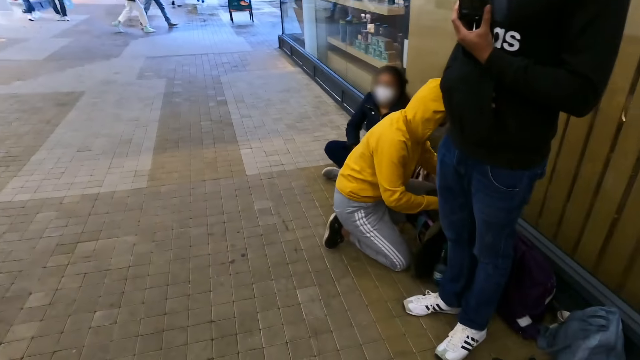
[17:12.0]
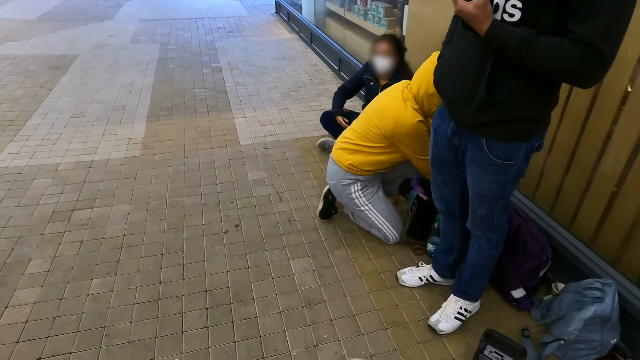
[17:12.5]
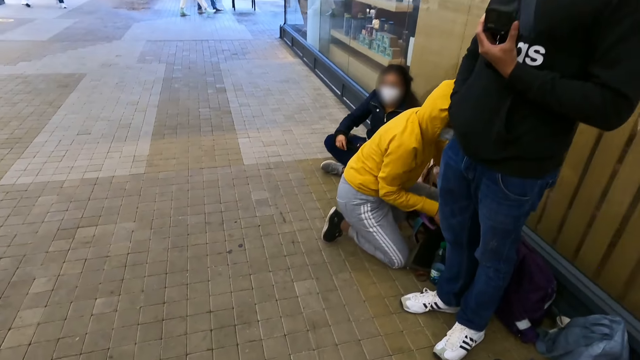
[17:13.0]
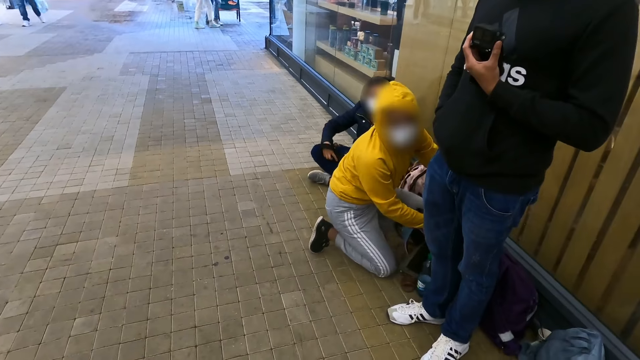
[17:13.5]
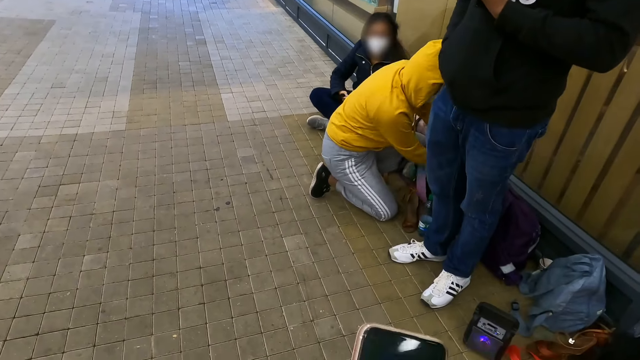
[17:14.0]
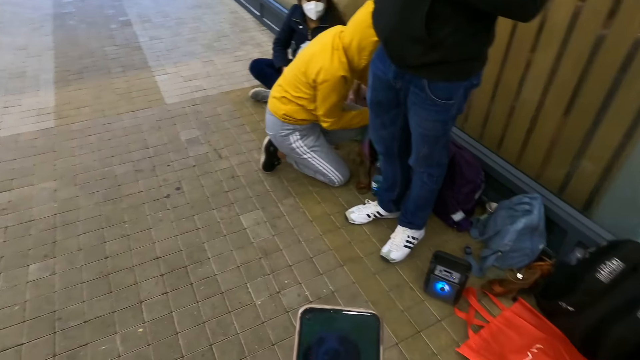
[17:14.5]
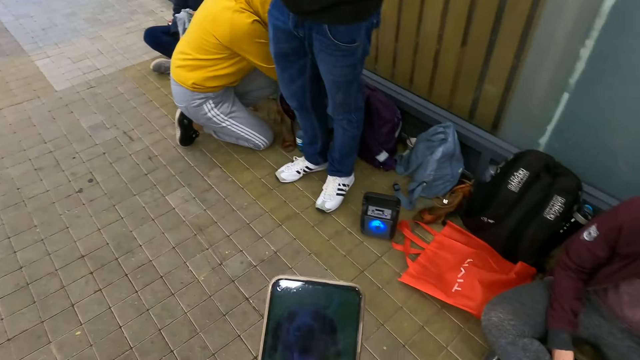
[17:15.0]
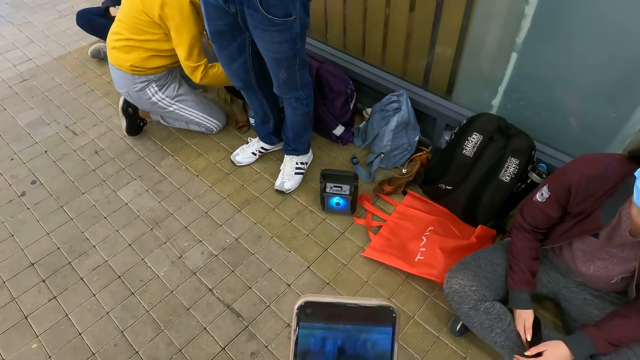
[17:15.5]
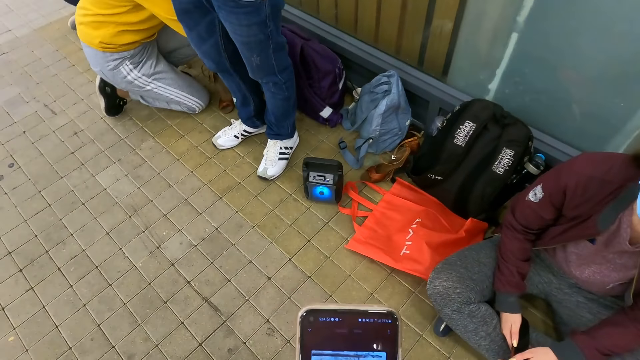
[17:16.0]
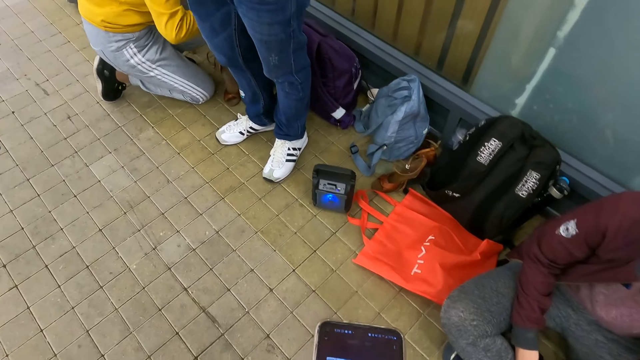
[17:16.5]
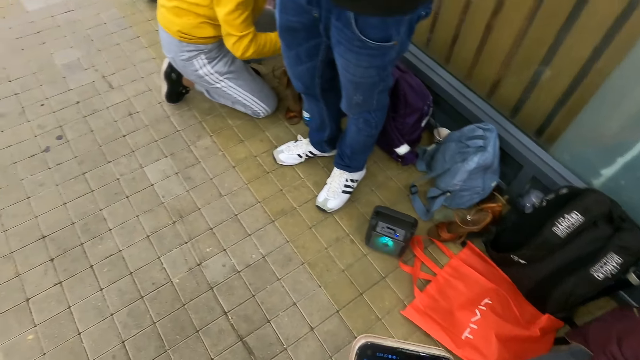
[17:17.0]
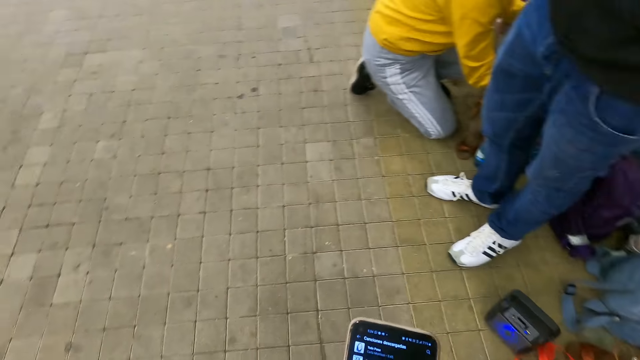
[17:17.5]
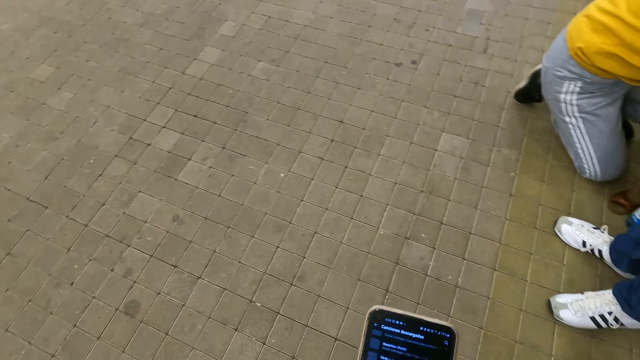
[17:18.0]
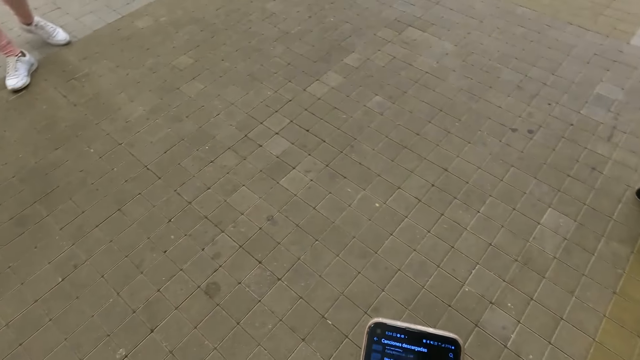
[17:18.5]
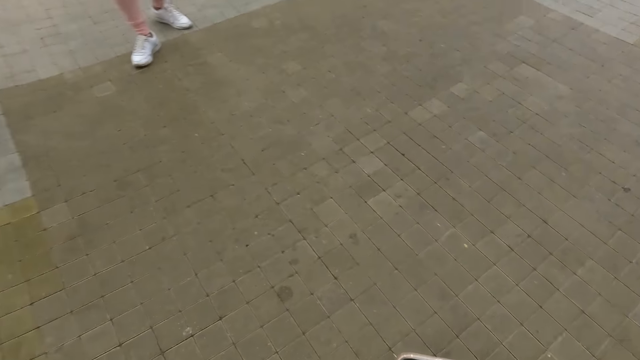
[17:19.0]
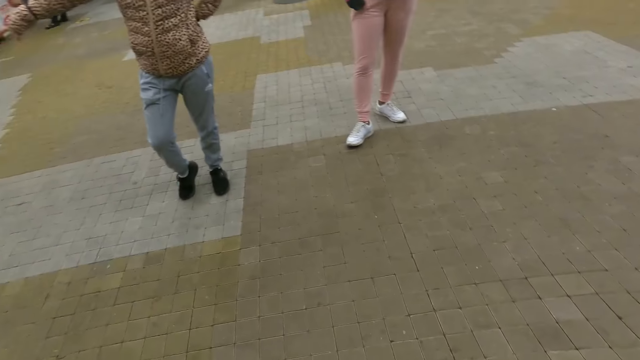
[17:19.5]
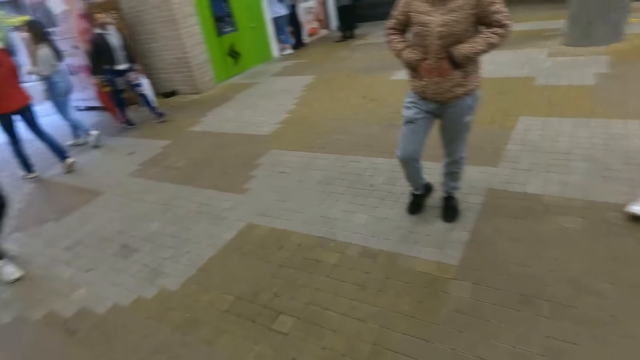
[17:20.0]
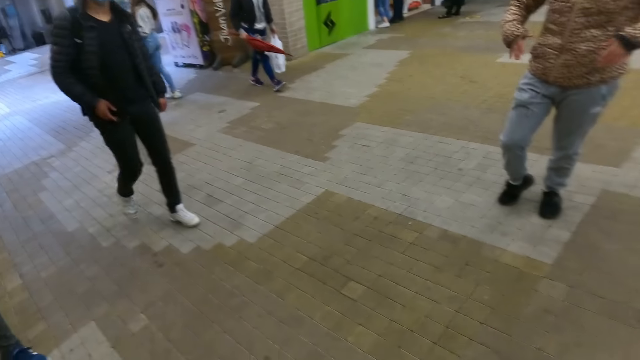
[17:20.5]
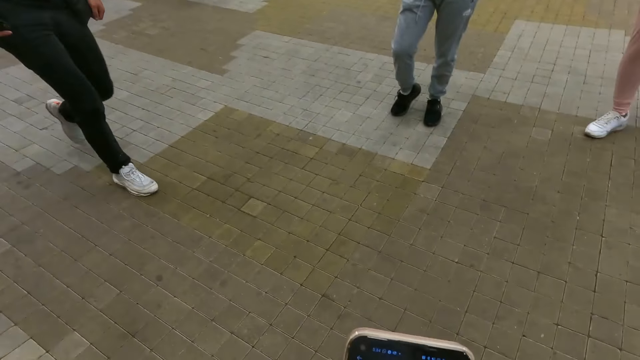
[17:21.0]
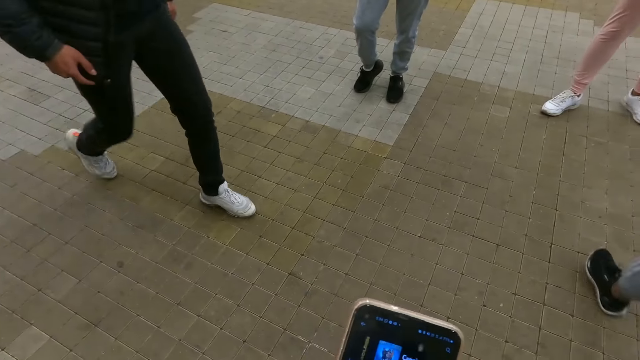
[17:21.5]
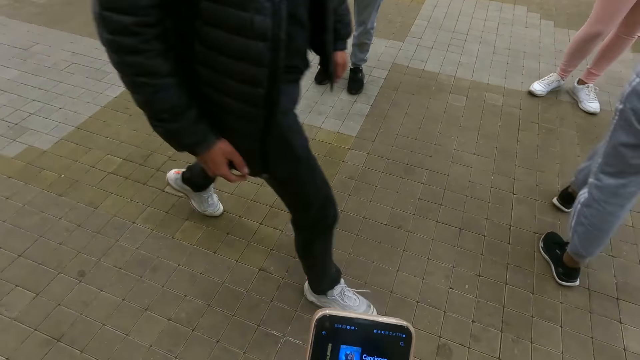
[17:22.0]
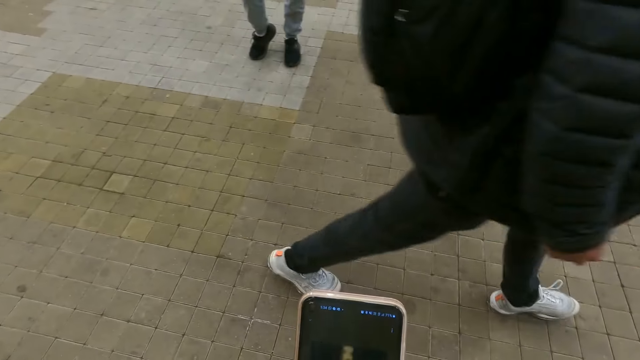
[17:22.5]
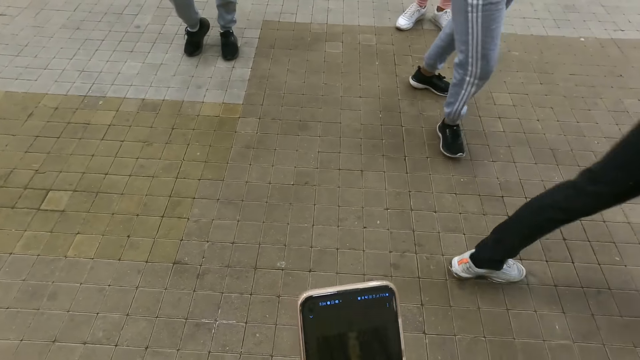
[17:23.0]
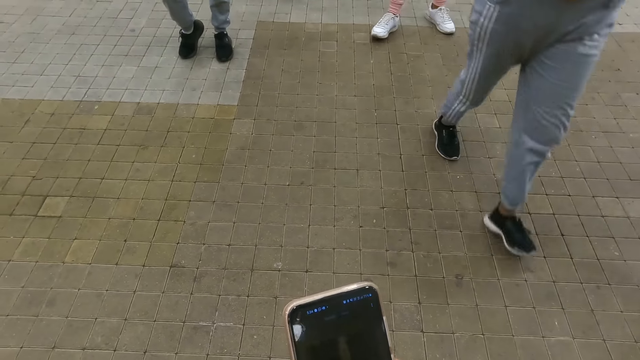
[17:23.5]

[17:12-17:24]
The camera wearer holds a phone. They scroll through the phone.

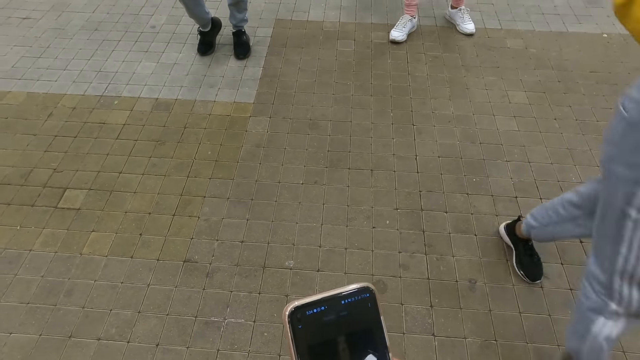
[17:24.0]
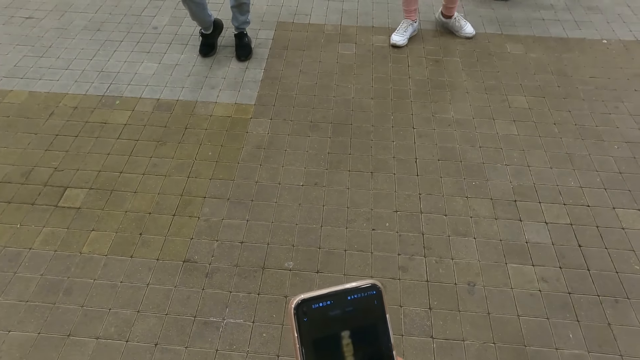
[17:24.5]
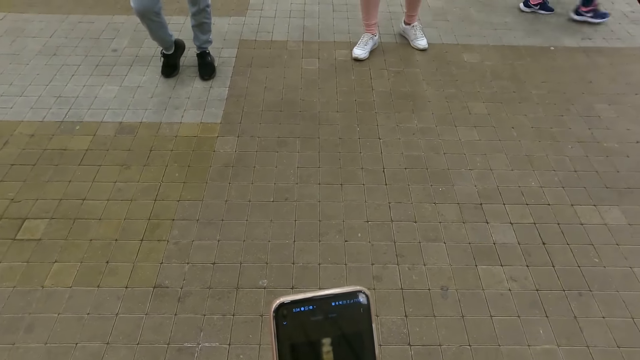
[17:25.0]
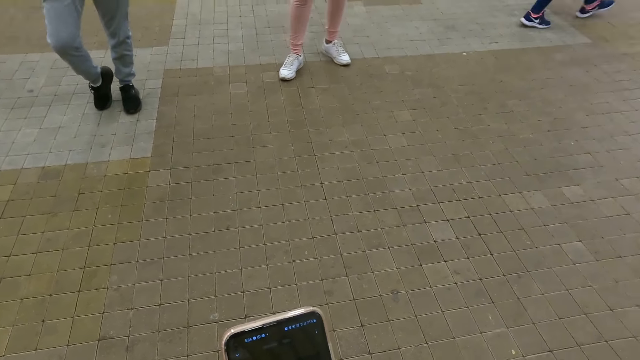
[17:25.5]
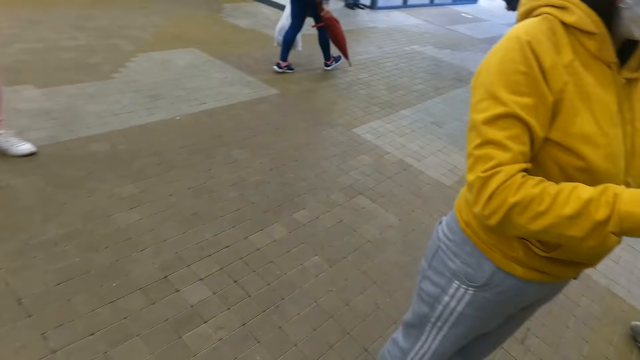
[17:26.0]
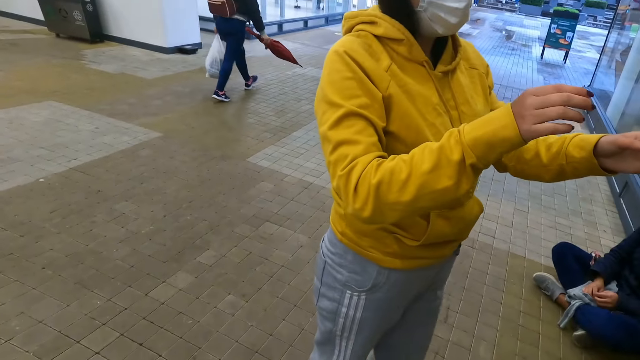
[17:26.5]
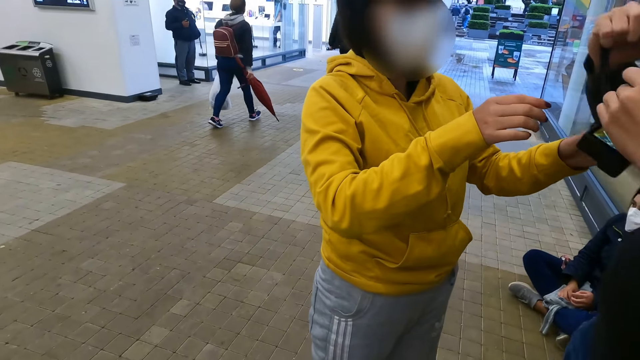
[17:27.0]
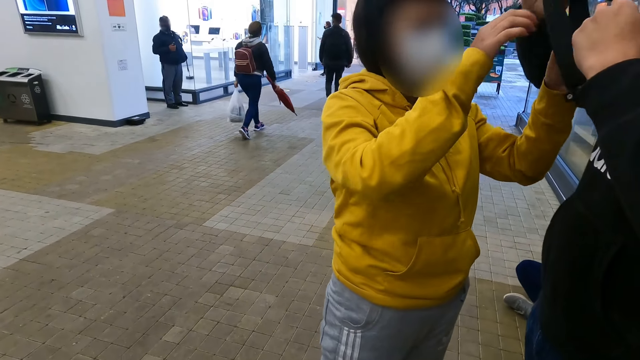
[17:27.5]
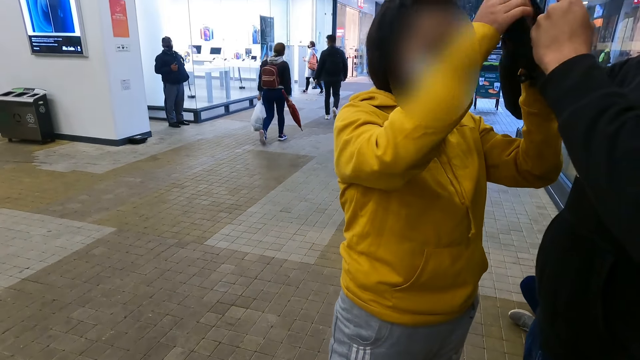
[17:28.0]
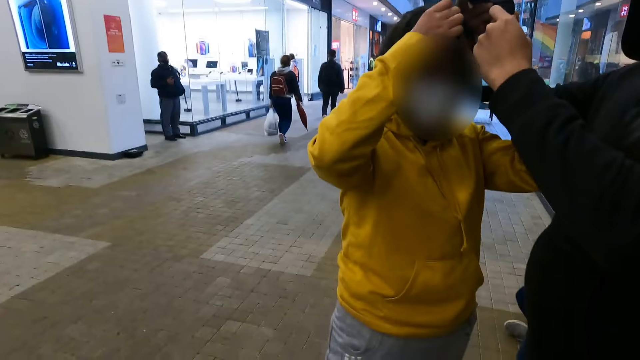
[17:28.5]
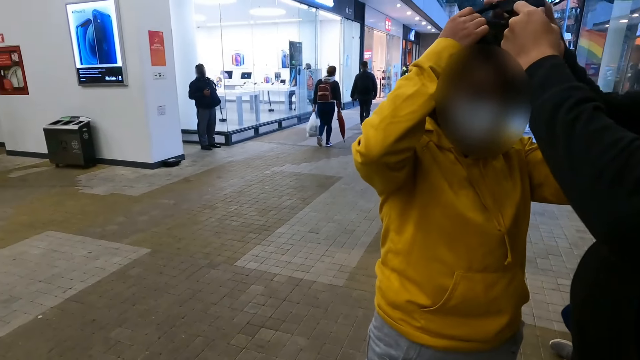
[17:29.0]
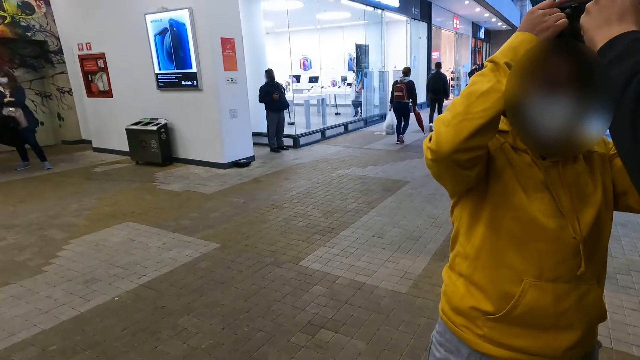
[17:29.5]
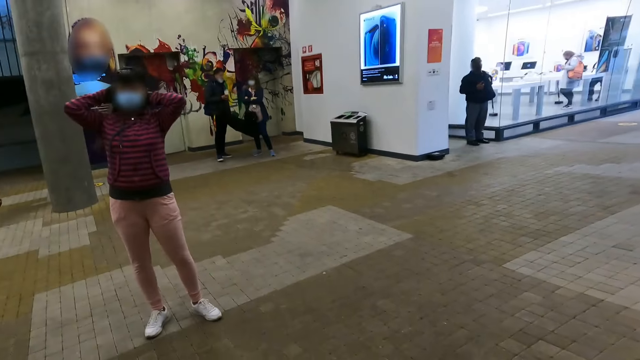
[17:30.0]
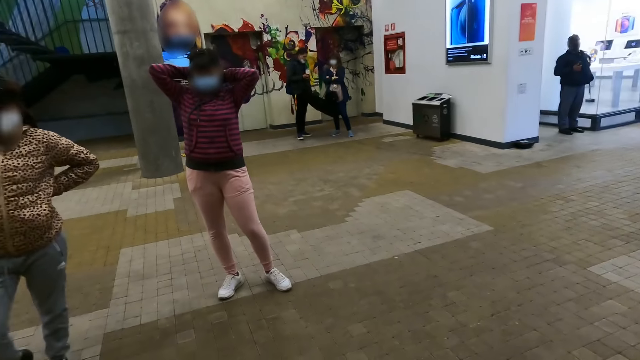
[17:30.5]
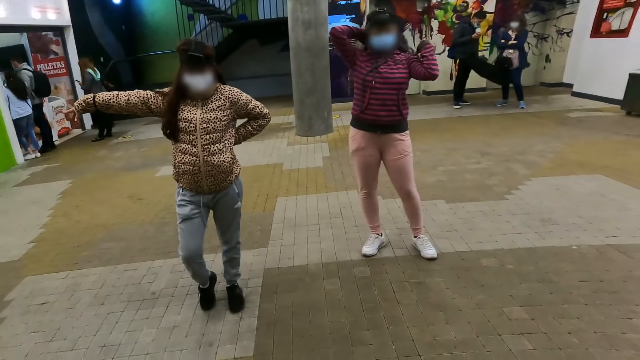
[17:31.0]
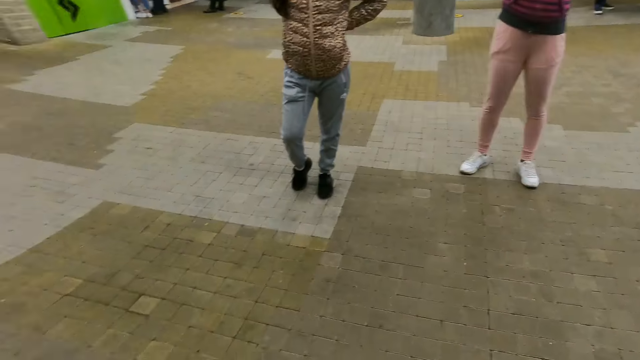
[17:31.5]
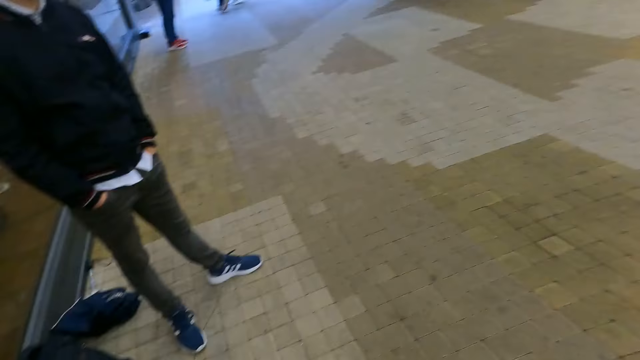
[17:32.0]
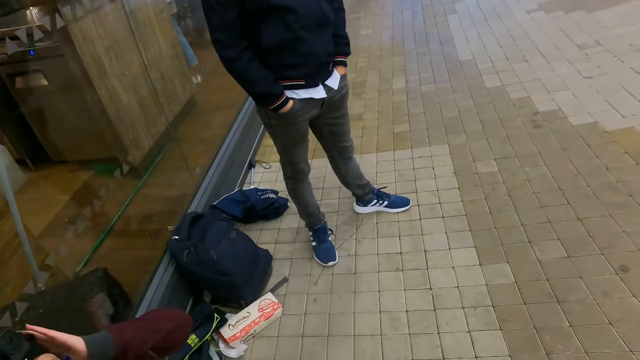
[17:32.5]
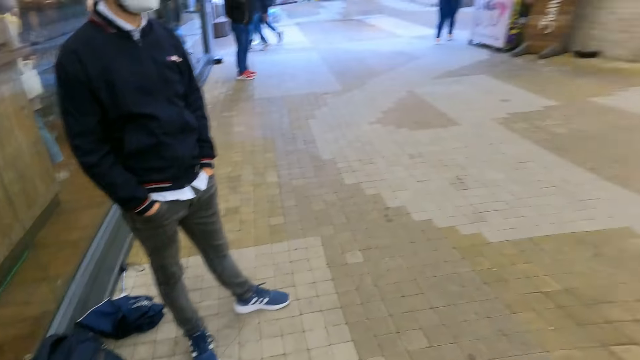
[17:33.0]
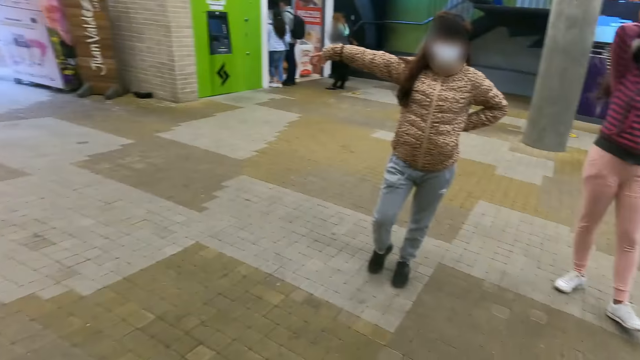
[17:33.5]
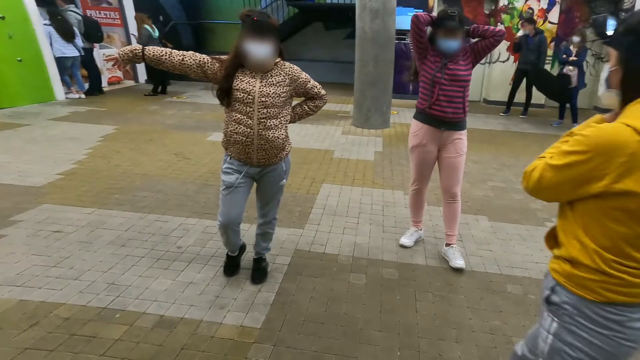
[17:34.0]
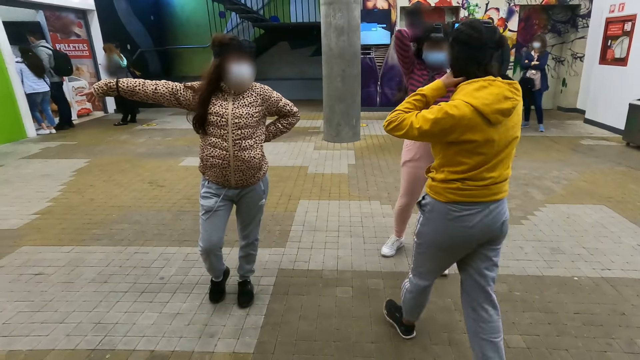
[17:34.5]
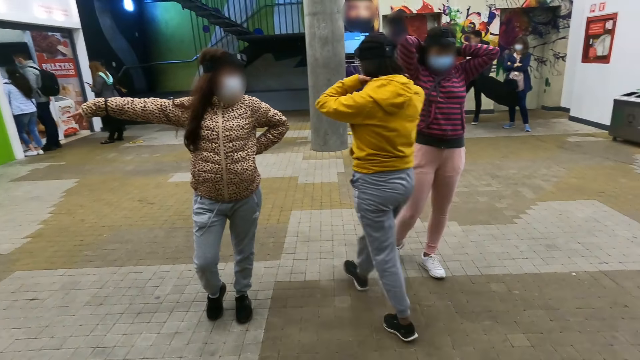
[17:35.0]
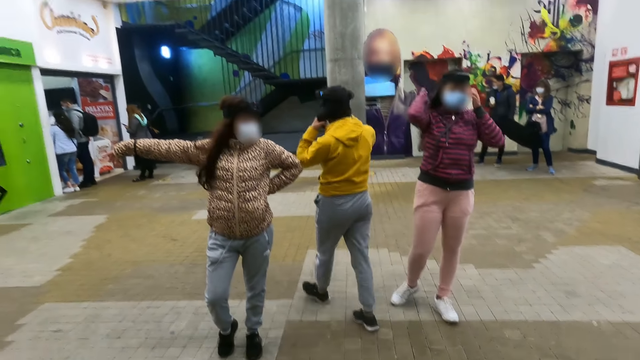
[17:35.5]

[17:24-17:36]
The camera wearer looks around.
